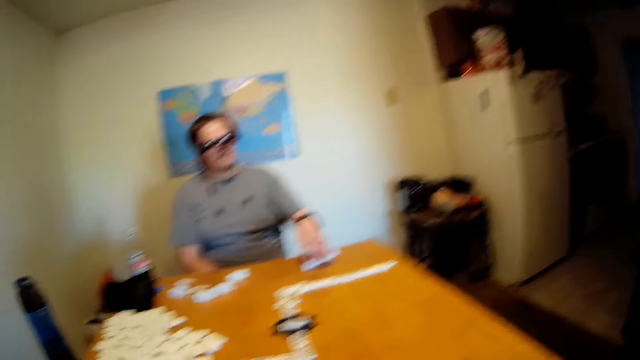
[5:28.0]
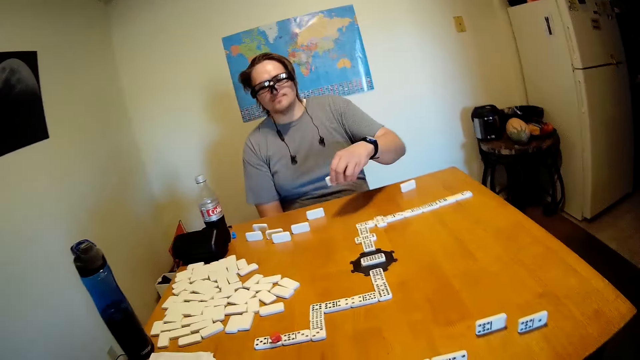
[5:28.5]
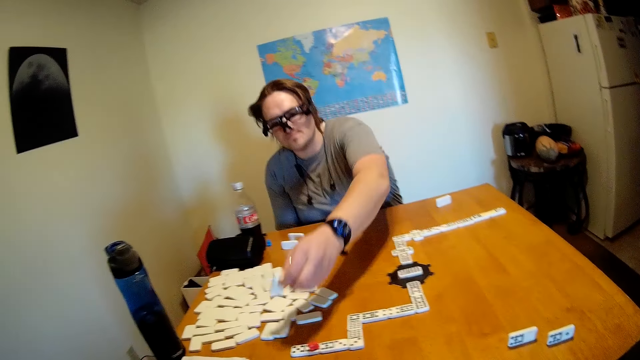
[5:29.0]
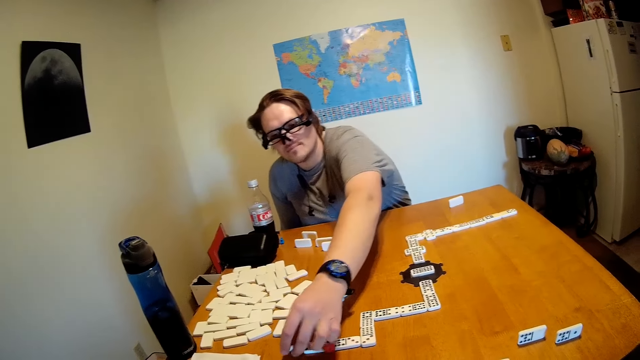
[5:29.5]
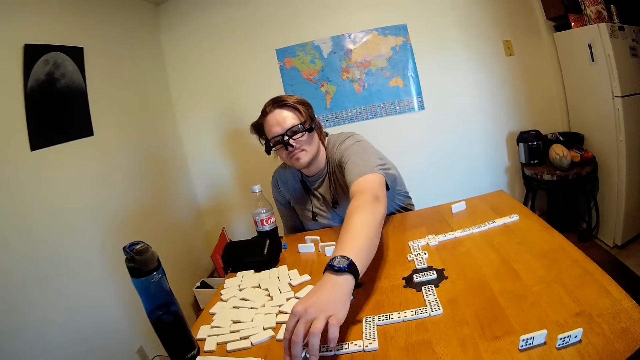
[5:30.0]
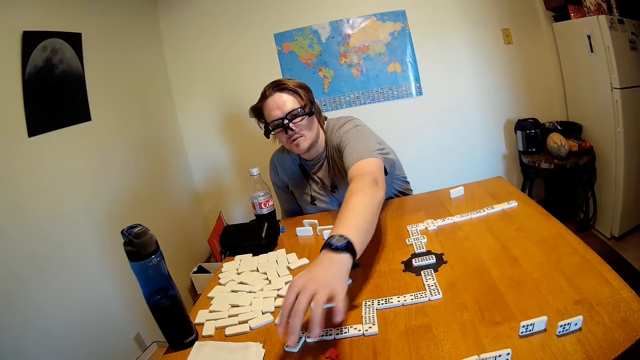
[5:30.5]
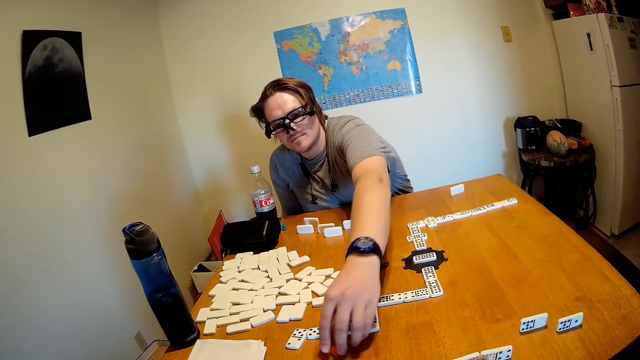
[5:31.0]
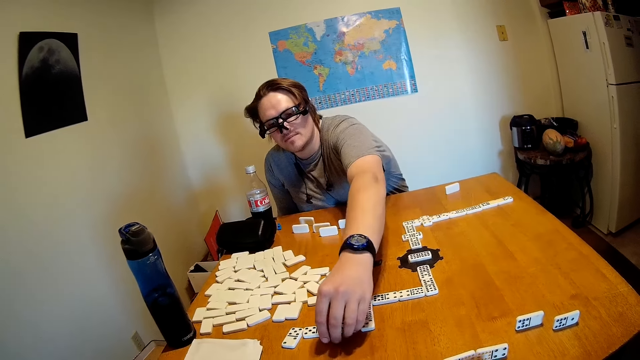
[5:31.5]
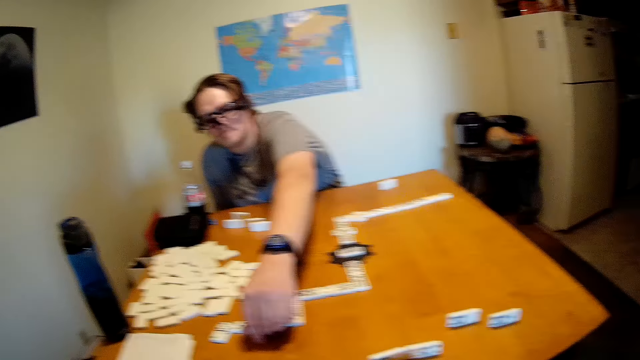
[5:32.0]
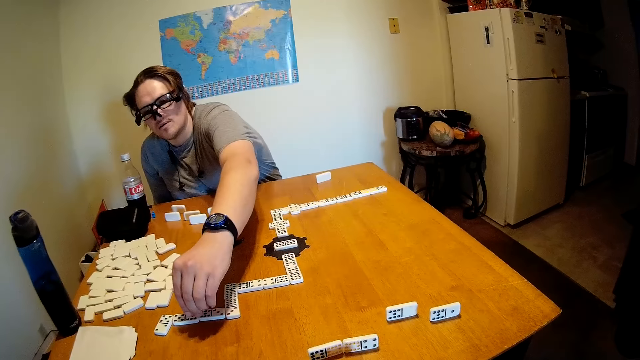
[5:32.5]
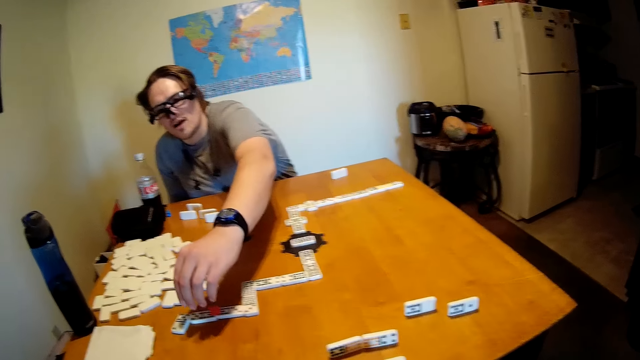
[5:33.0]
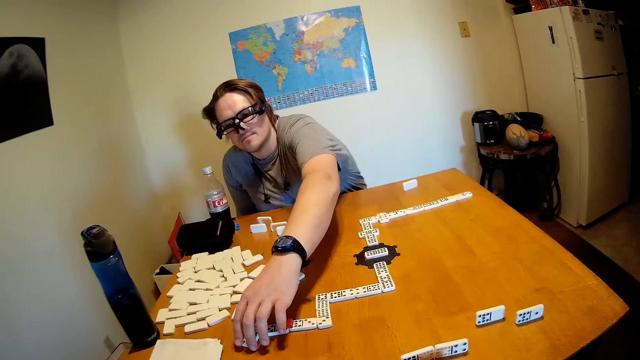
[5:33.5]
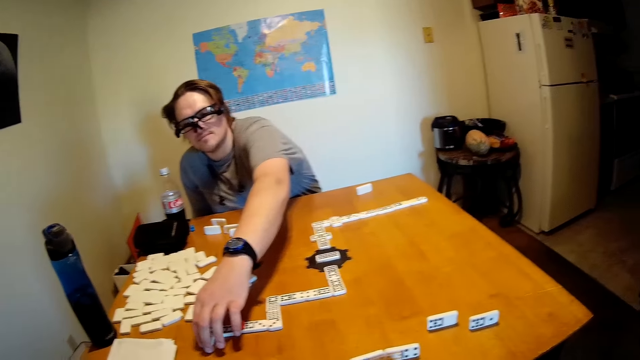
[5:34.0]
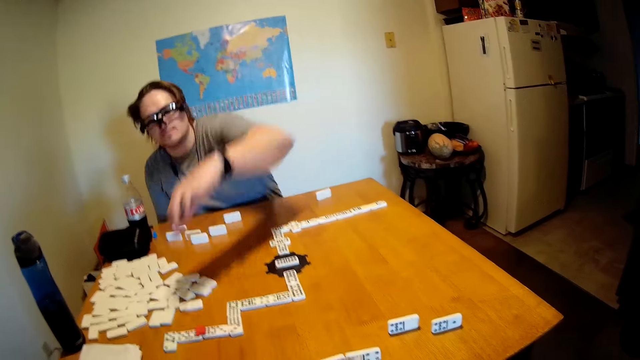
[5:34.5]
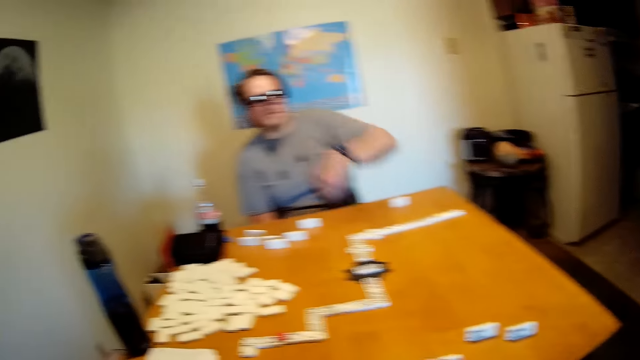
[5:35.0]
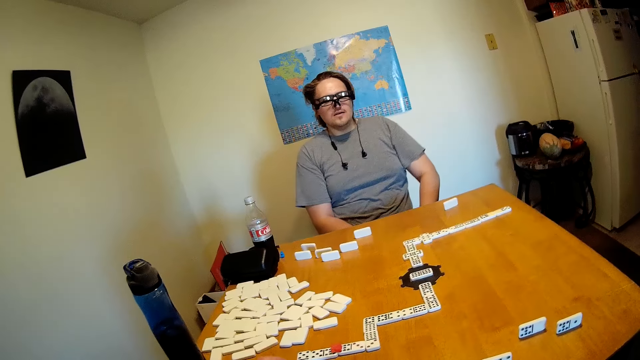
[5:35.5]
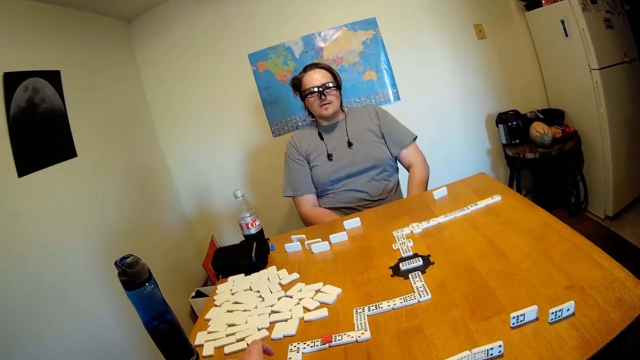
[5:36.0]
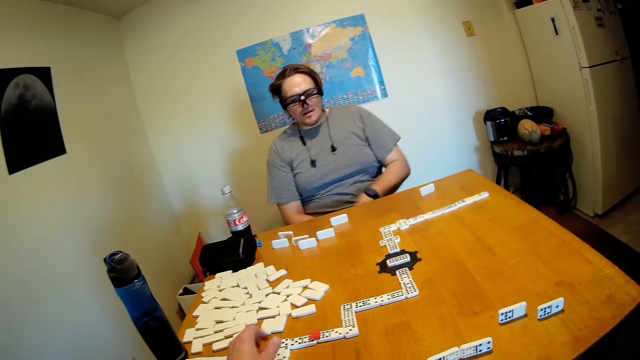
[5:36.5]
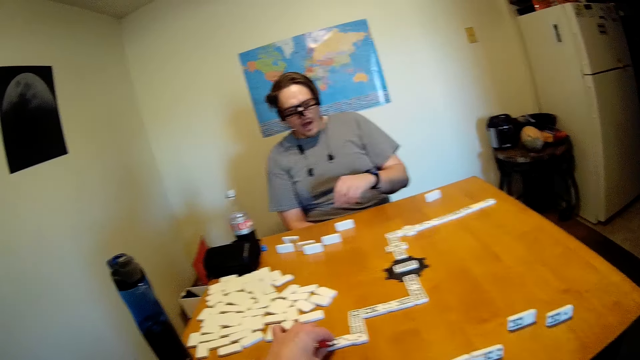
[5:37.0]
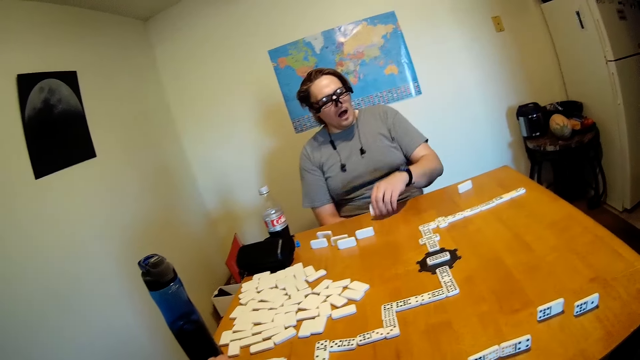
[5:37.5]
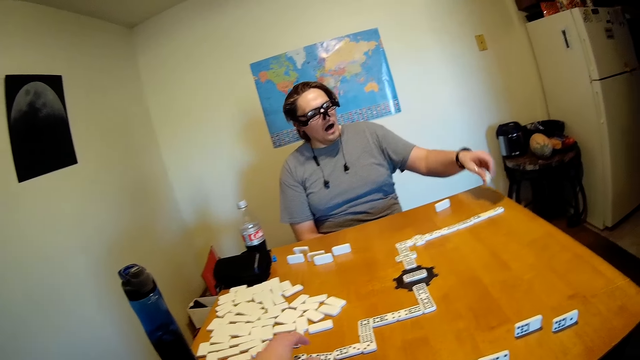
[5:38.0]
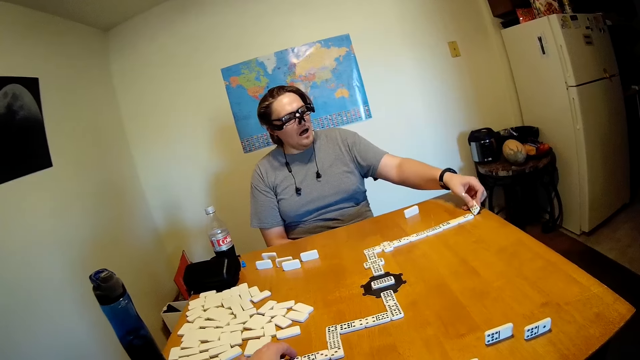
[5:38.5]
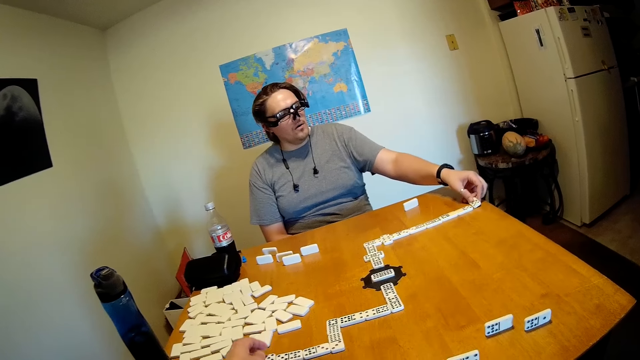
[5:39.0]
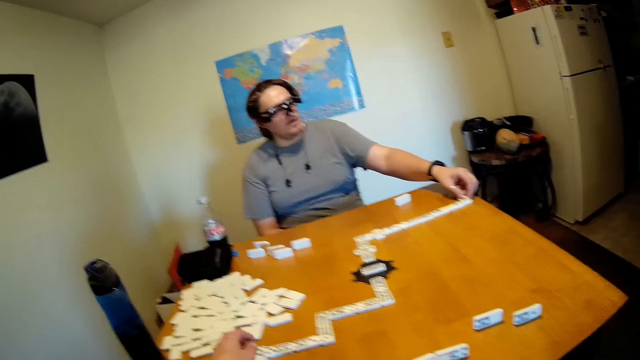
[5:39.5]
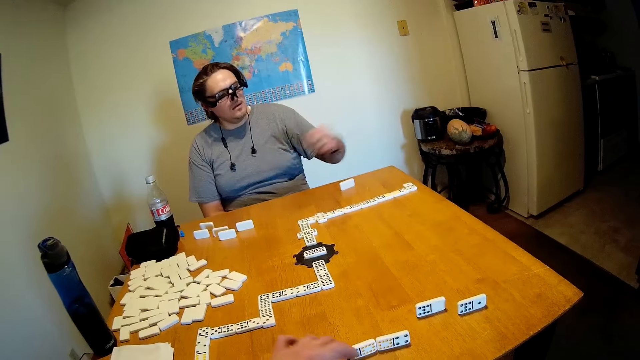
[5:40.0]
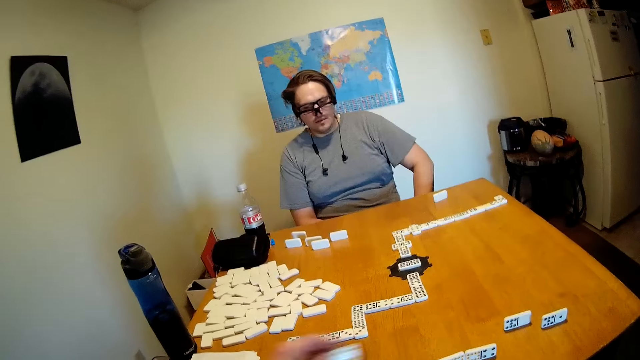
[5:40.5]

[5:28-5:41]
A man picks up a domino on the table and puts the domino on the table. He picks up something on the table, puts something on the domino, and moves a domino on the table. The man moves backwards. The camera wearer picks up a domino on the table. The man looks around. The camera wearer puts the domino on the table. They pick up something on the domino. The man picks up a domino on the table. The camera wearer puts something on the table. The man puts the domino on the table. The camera wearer moves a domino on the table. The man moves his hand backwards. The camera wearer picks up a domino on the table.

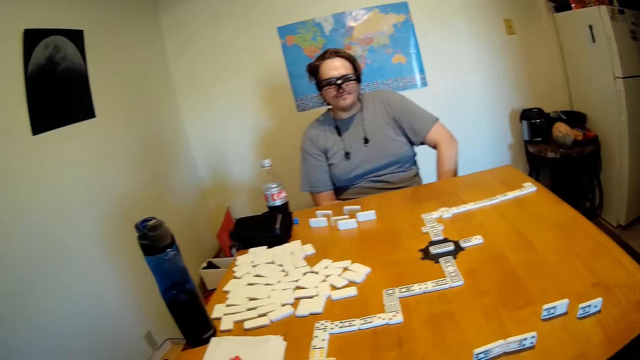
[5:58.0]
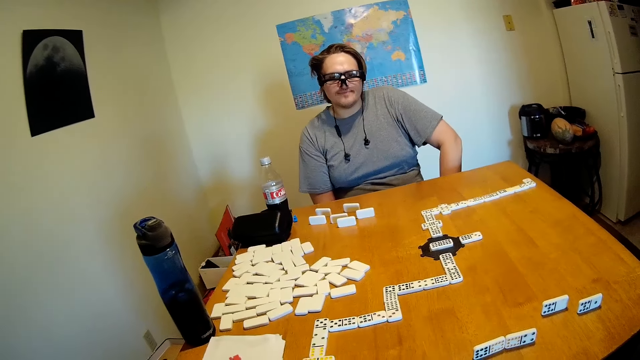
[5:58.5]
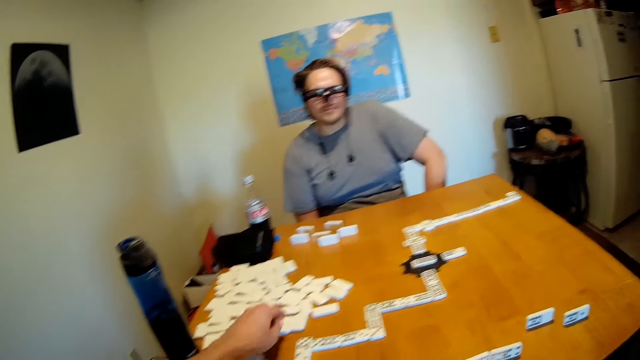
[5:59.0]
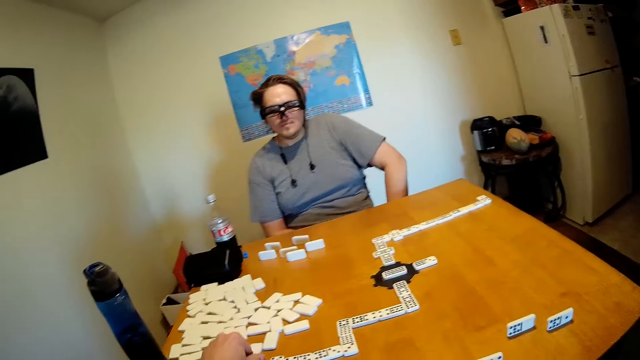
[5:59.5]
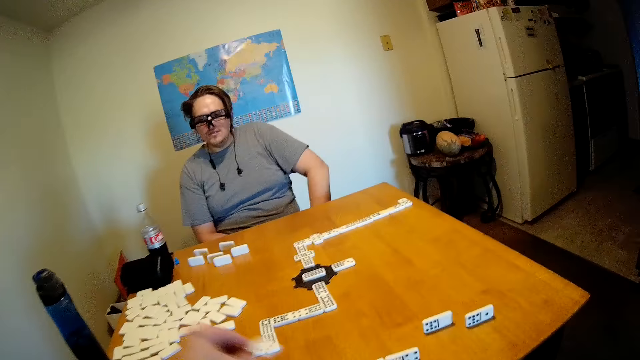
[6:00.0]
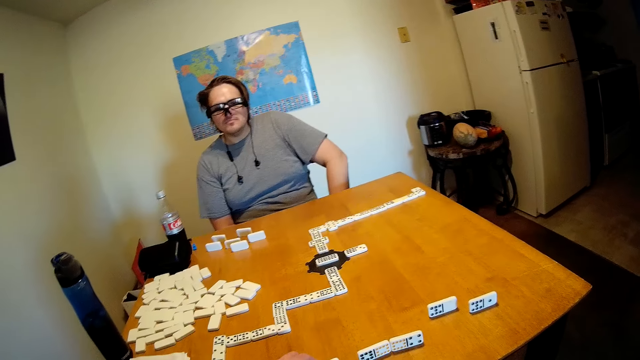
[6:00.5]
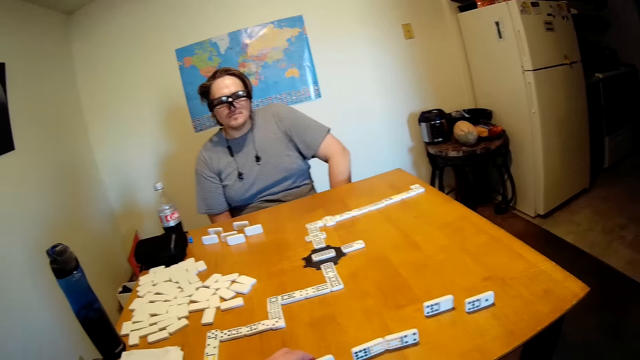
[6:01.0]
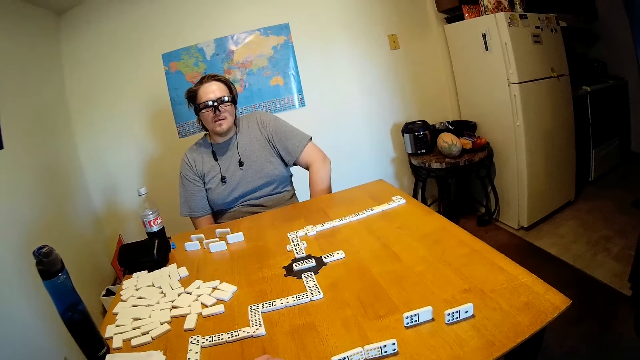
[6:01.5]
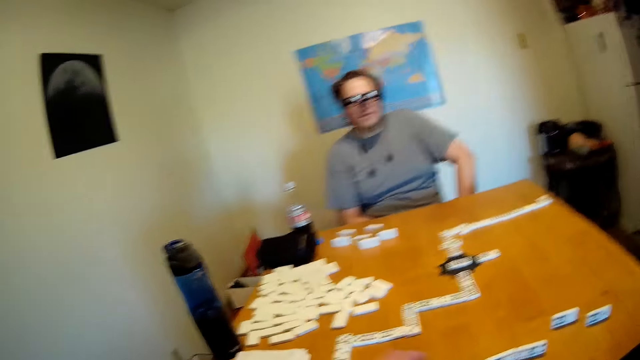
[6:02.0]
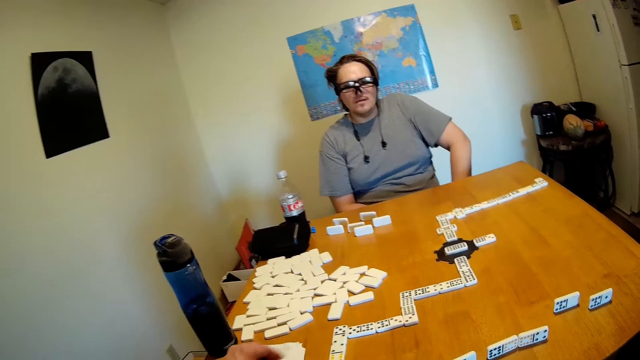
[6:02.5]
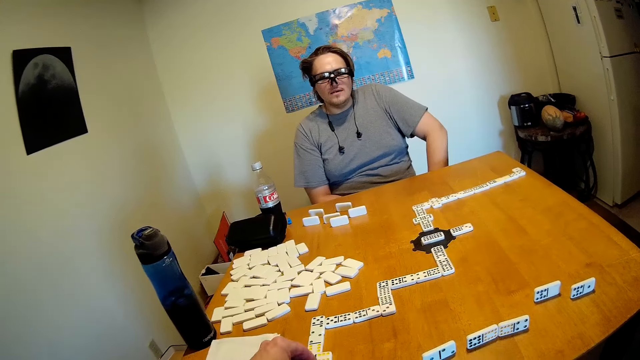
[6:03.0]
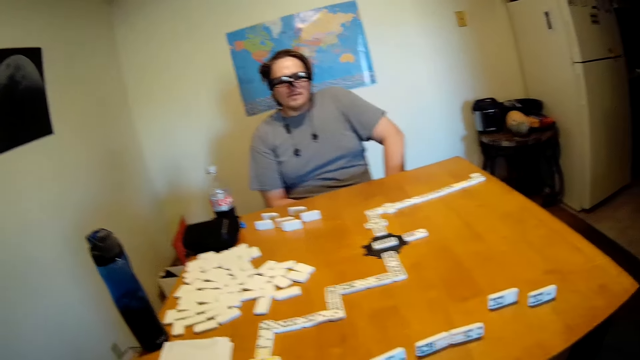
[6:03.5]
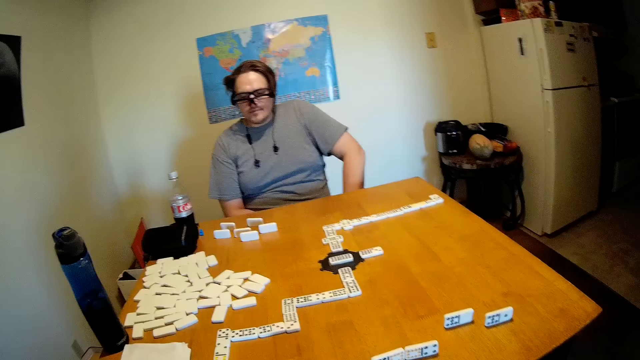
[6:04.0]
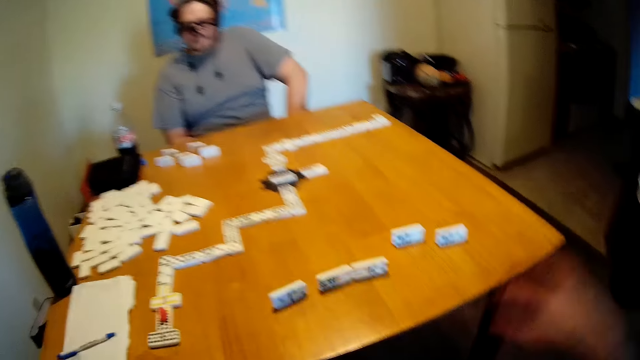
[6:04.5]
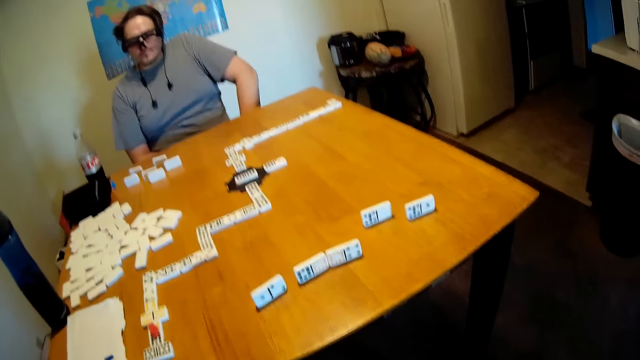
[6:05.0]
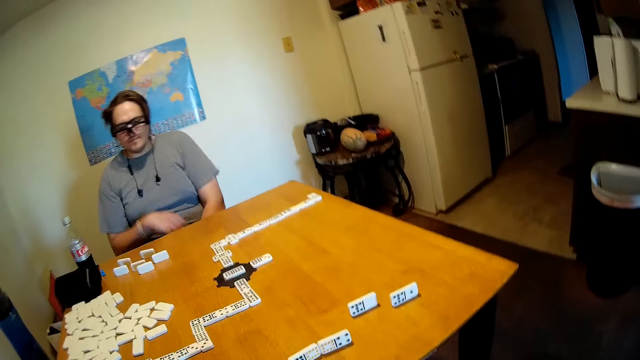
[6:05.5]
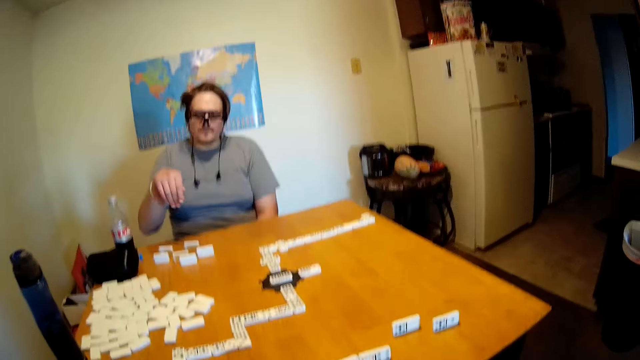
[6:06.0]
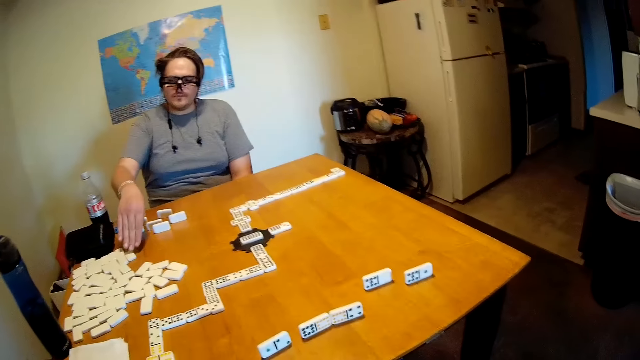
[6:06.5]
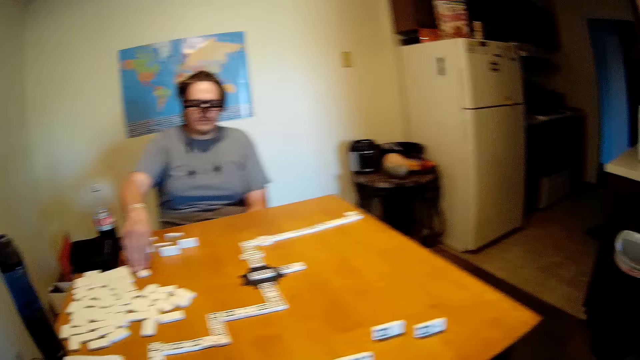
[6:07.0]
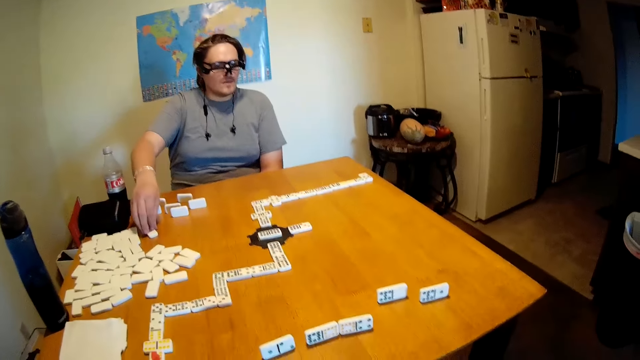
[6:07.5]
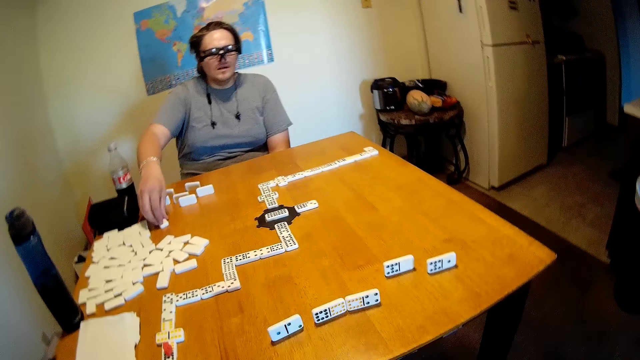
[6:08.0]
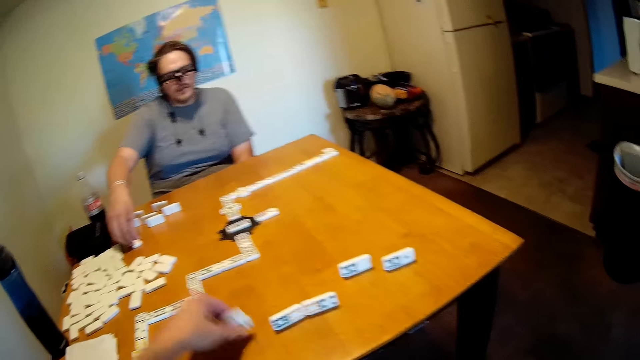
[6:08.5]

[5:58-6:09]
The camera wearer picks up a domino on the table and puts the domino on the table. They move their hand. They put a domino on the table. They look around. They move their hand. They look around. A man moves a domino on the table. The camera wearer picks up a domino on the table.
